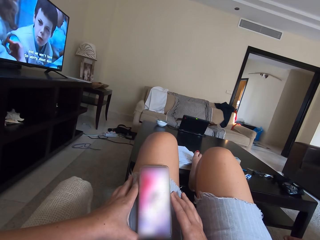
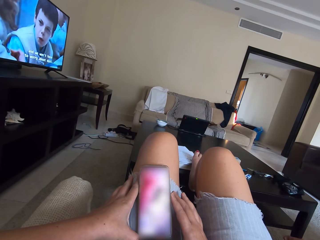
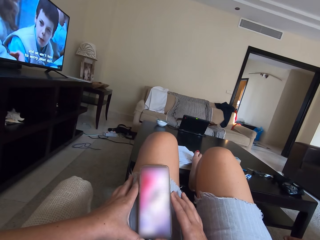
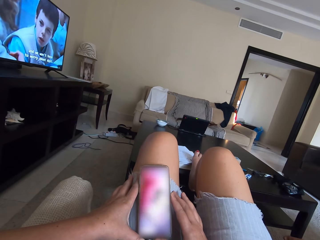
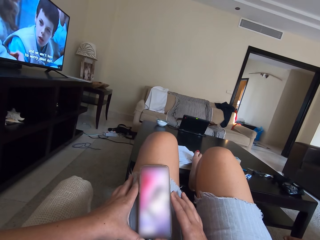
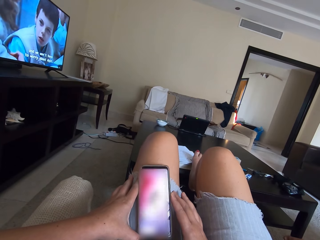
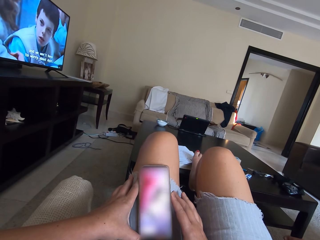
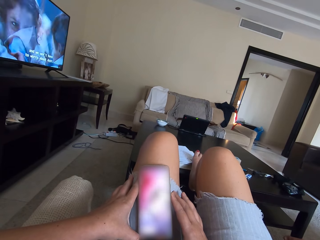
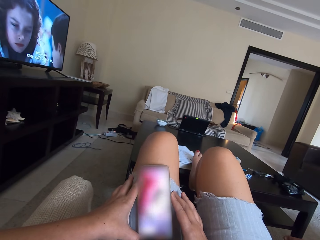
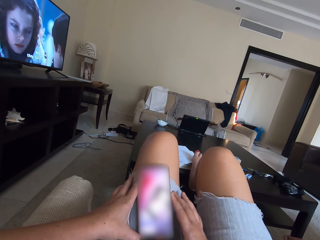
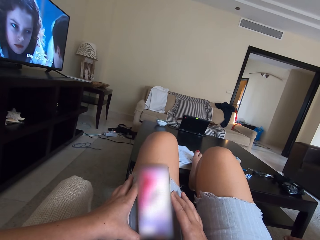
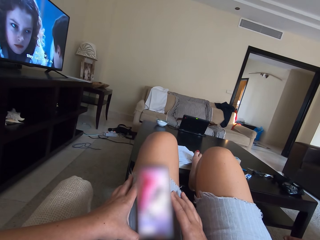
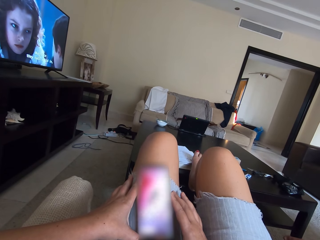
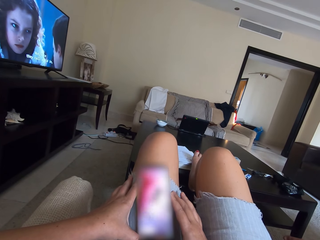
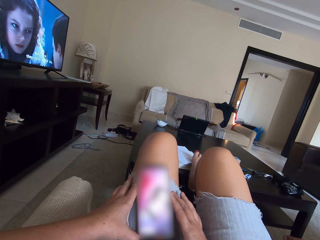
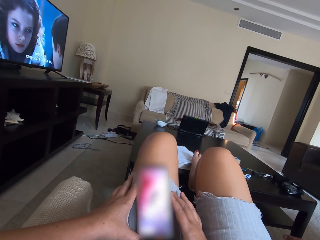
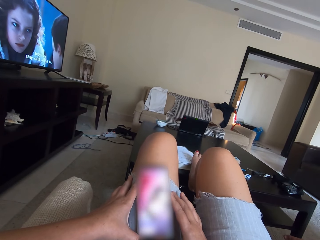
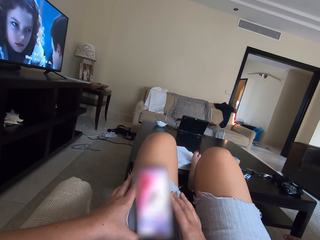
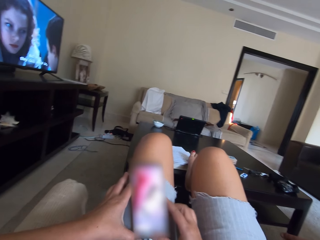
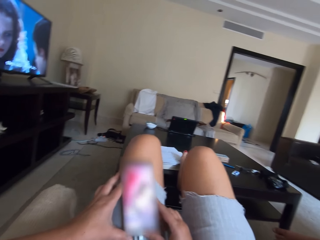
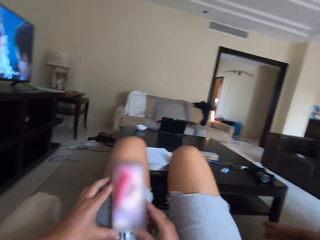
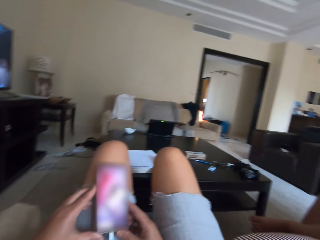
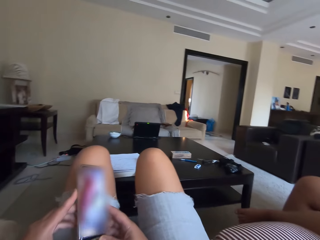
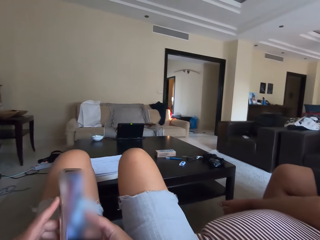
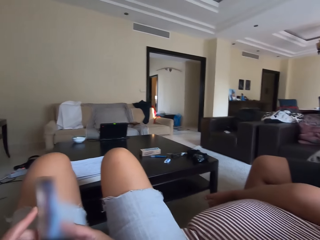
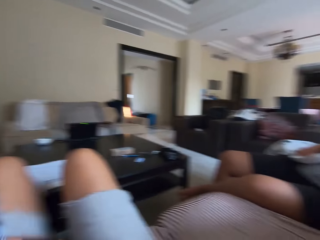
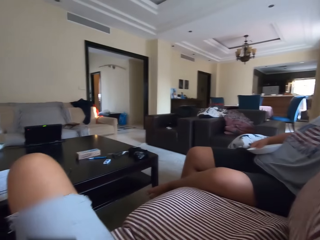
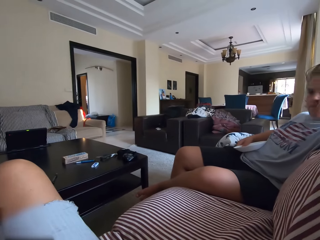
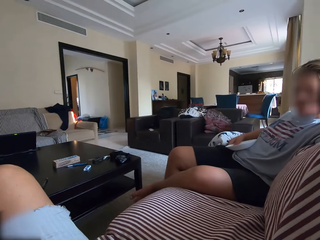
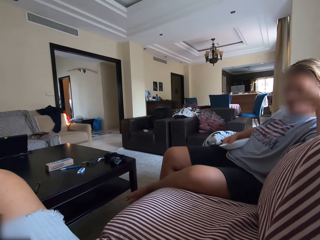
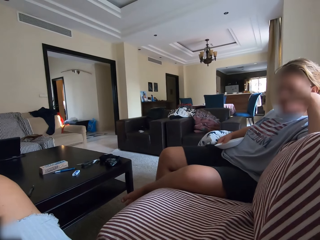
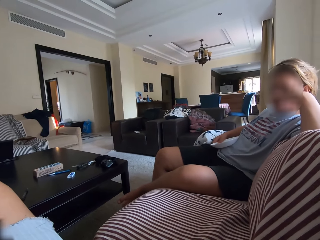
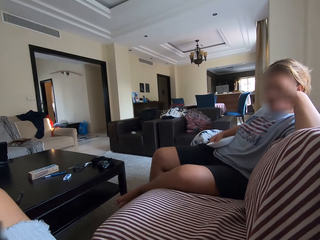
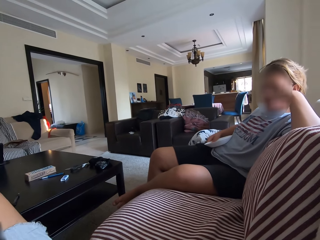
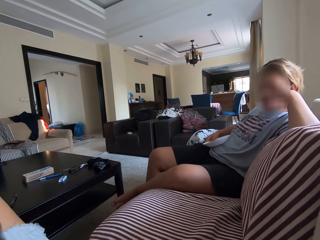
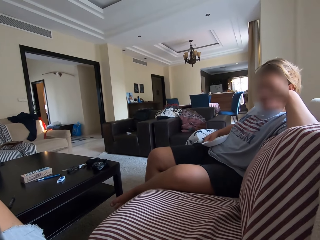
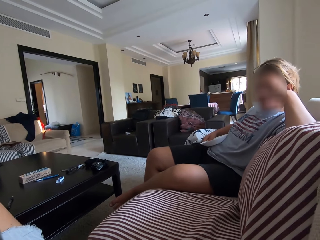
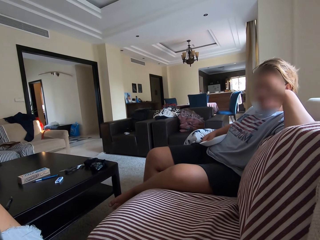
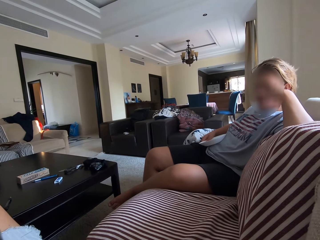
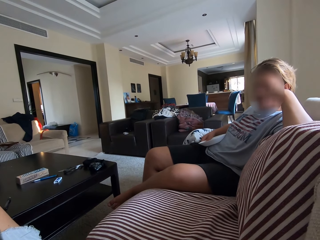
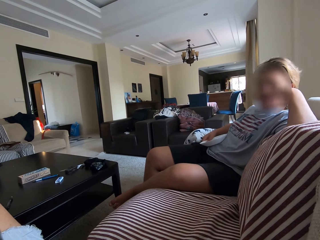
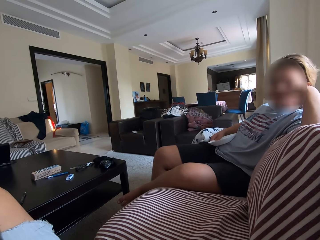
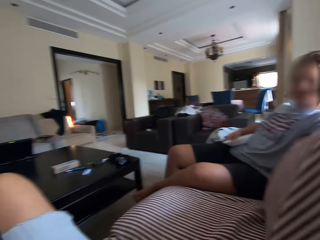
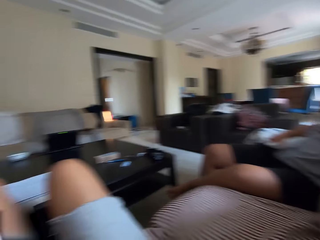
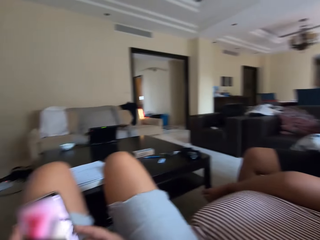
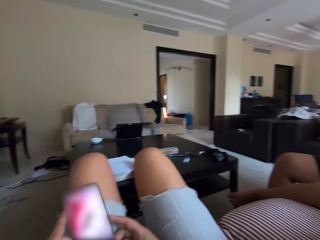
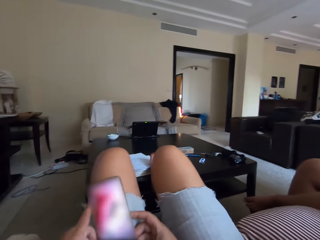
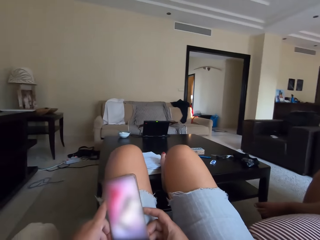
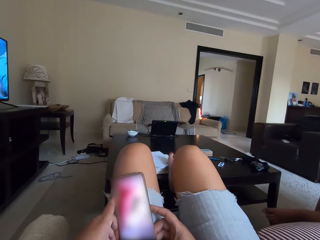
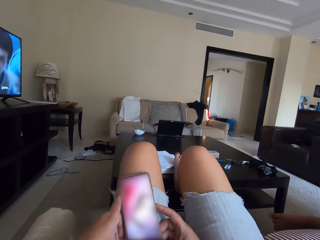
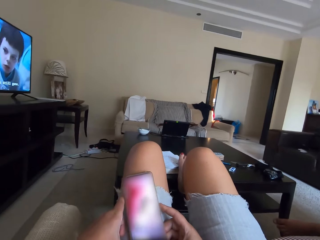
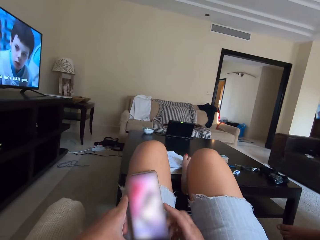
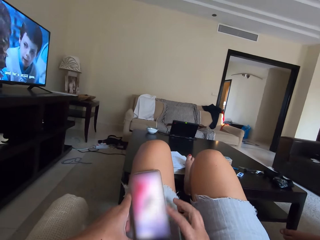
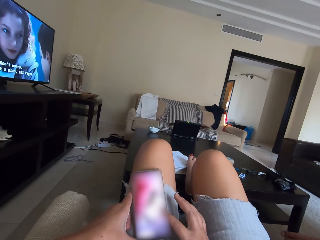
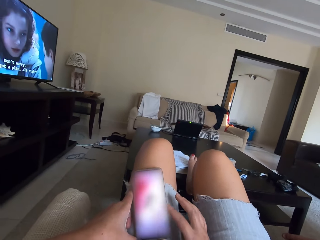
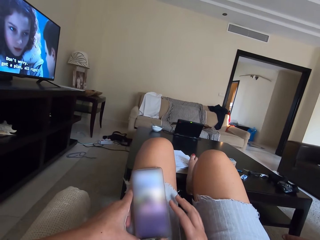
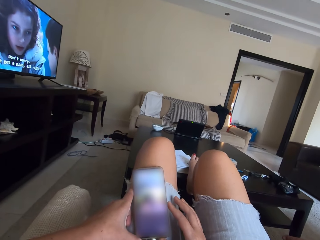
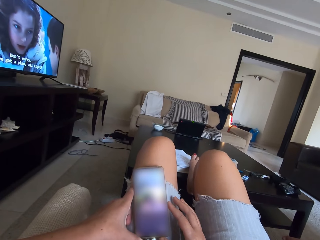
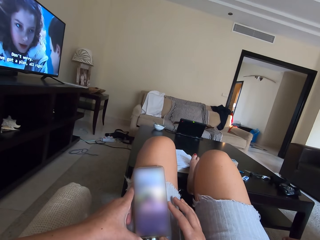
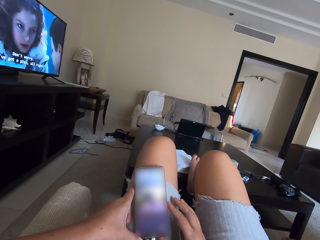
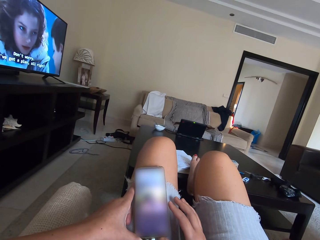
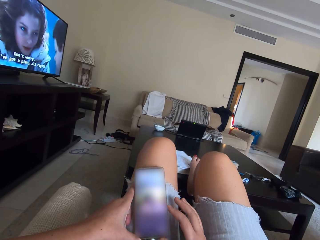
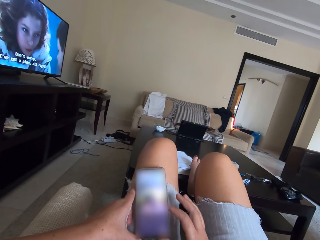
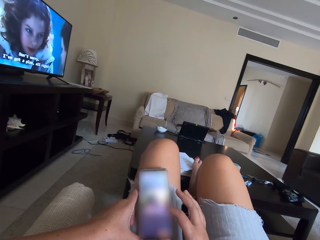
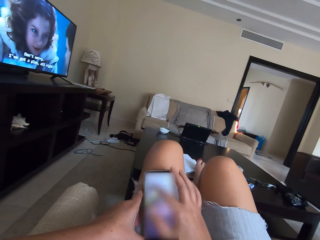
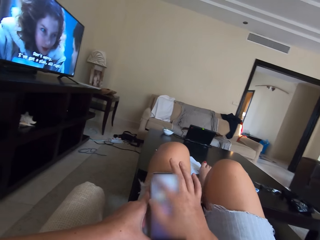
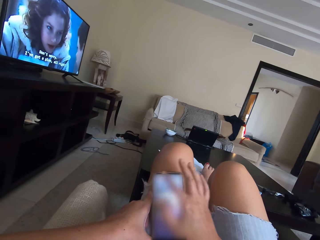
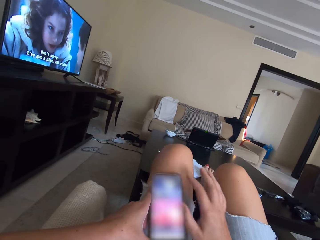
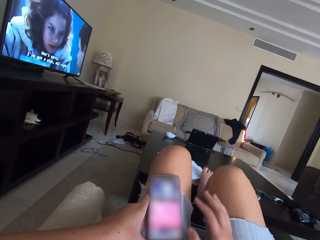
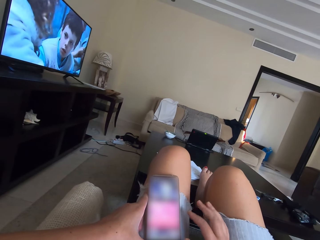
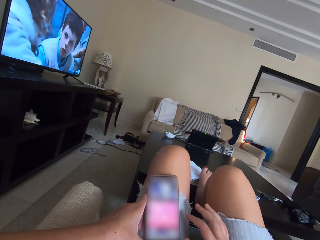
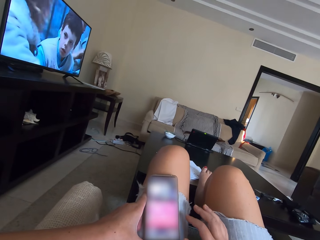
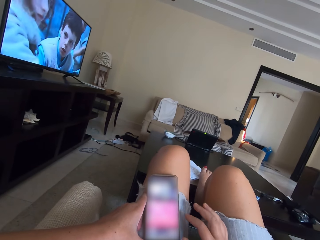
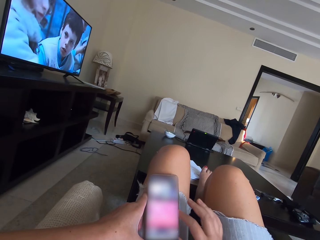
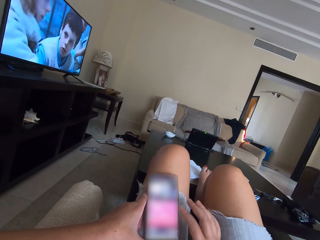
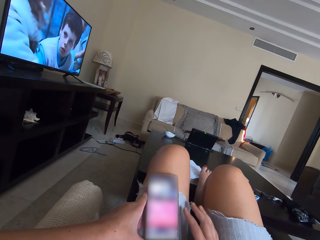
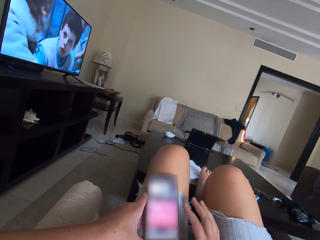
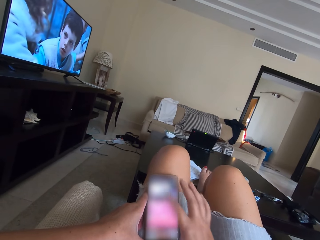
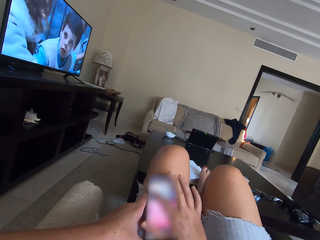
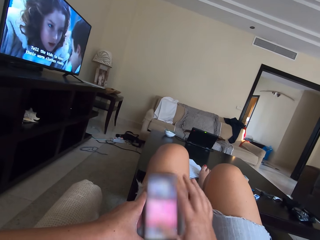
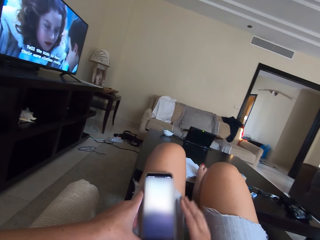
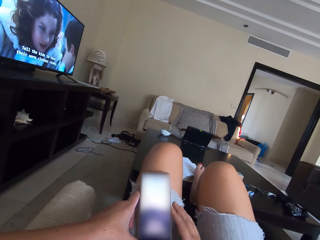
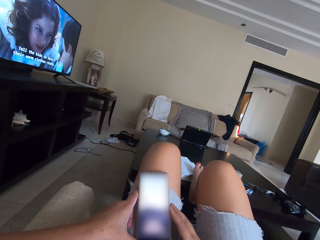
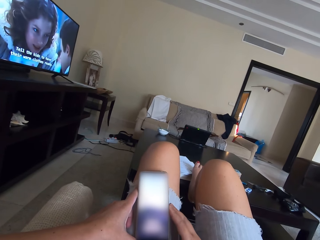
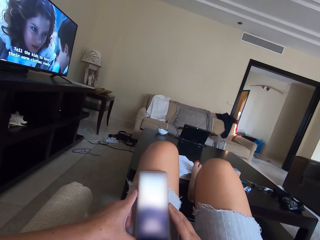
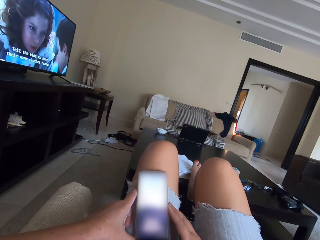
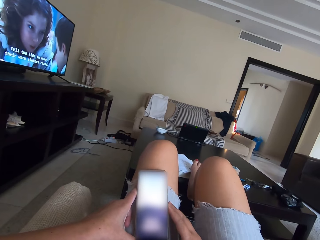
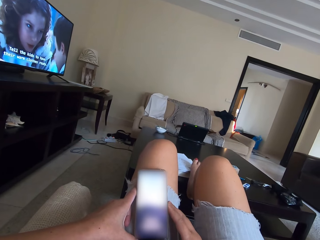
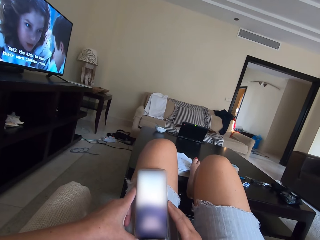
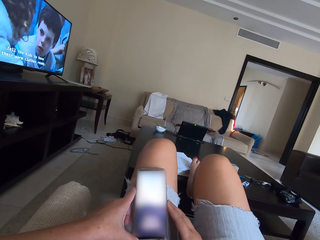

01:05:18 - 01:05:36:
The camera wearer watches a video on the phone. A woman talks to the camera wearer. The camera wearer turns around the room. They watch the video on the phone. They press the phone. They operate the phone.

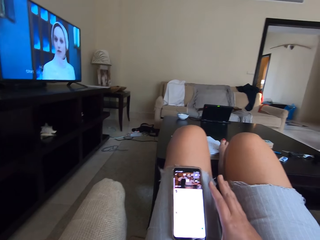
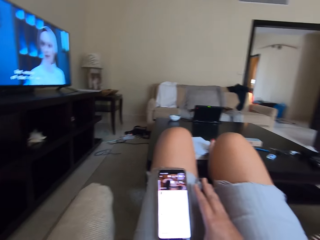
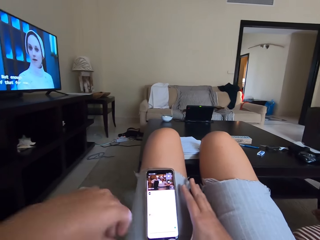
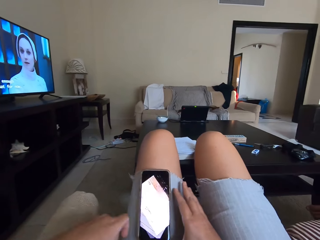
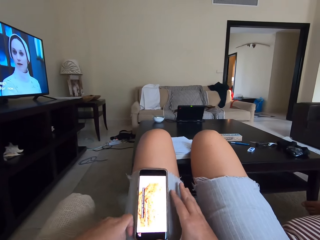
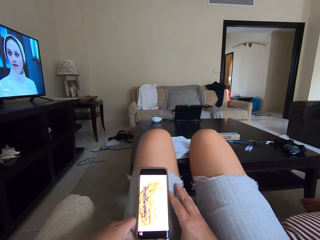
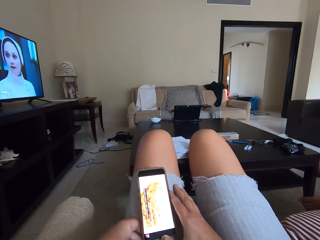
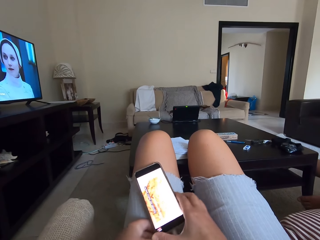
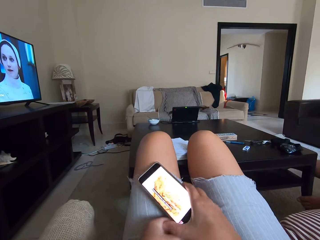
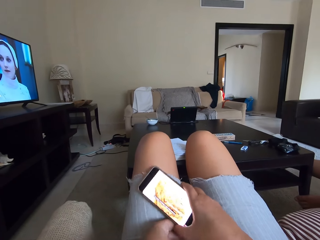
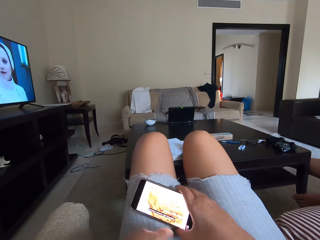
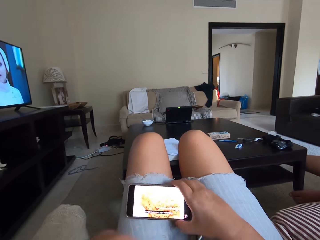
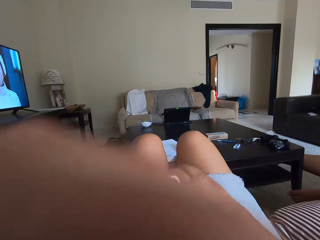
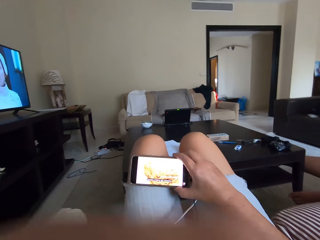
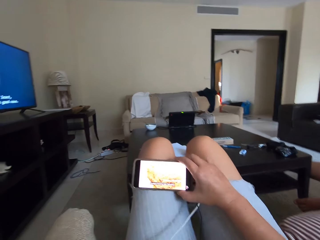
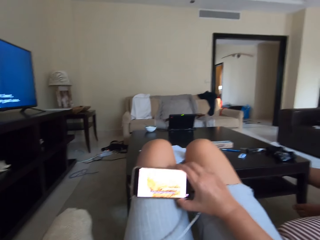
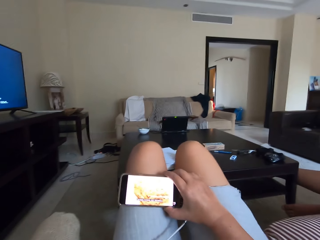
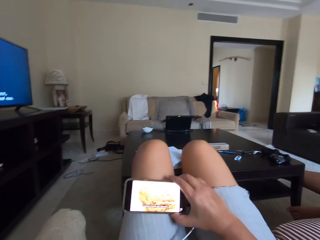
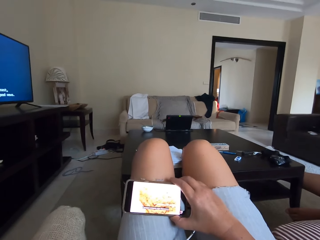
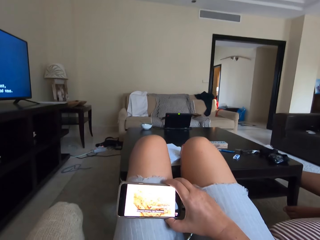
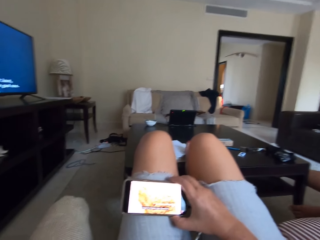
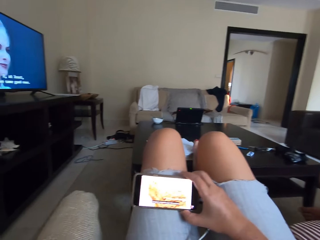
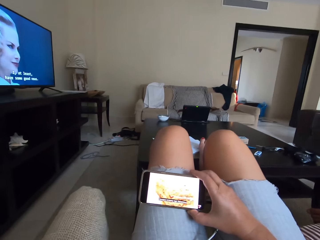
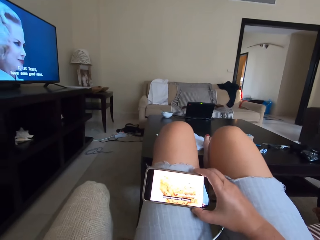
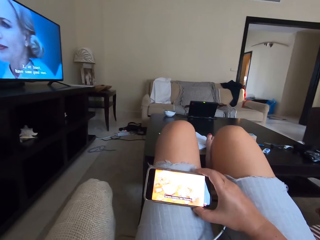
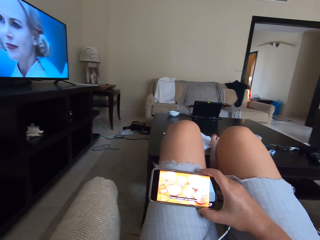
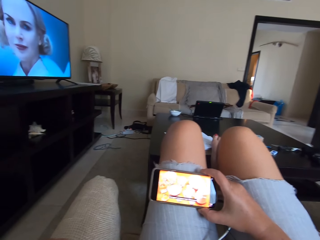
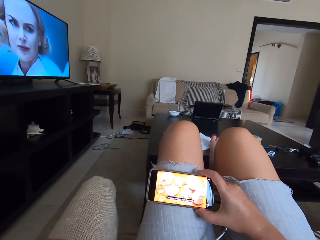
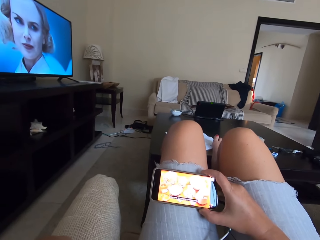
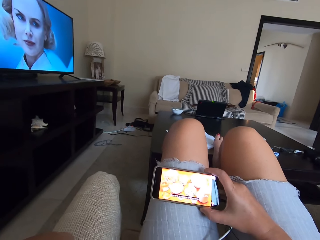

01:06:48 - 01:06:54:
The camera wearer holds the phone with both hands and rotates the phone. They touch the camera. They watch a video on the phone.
